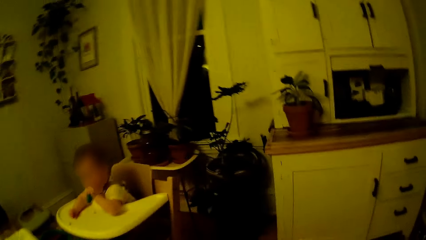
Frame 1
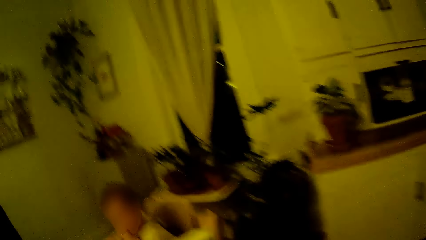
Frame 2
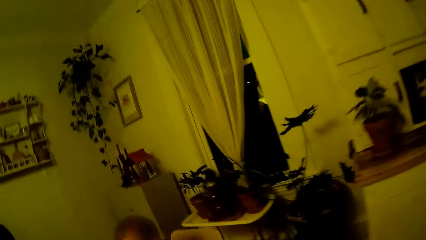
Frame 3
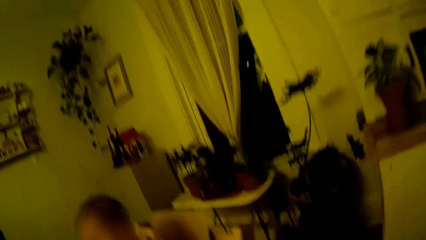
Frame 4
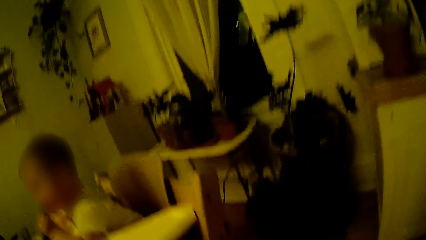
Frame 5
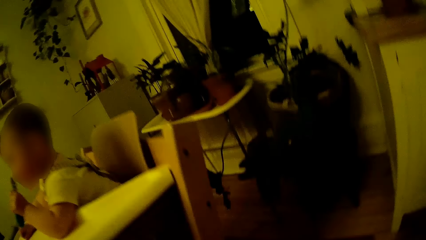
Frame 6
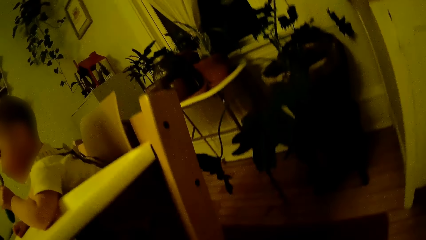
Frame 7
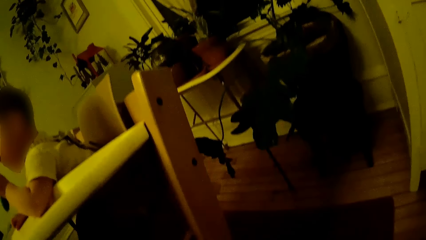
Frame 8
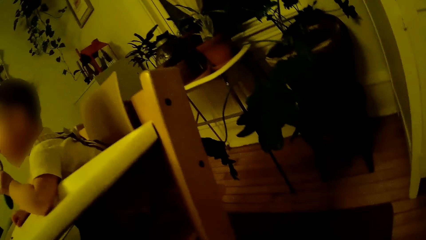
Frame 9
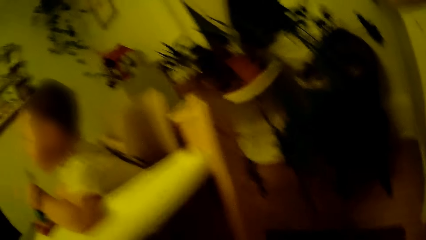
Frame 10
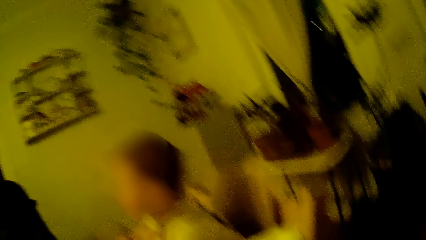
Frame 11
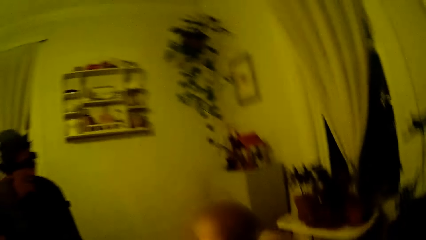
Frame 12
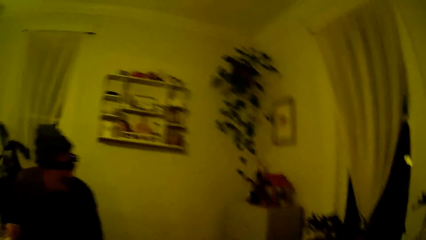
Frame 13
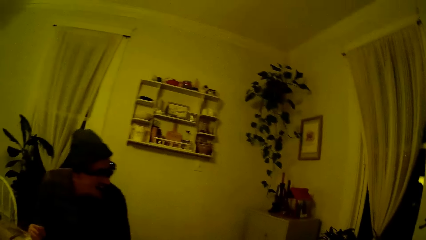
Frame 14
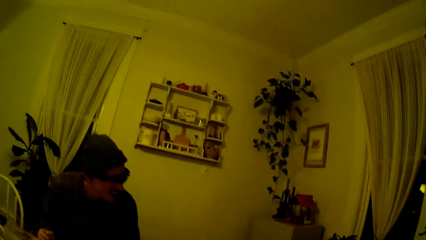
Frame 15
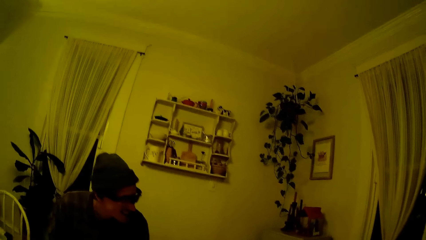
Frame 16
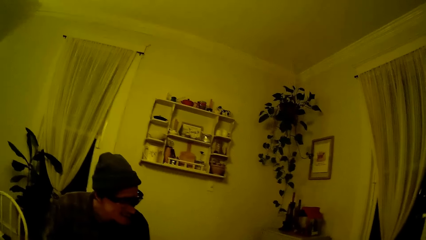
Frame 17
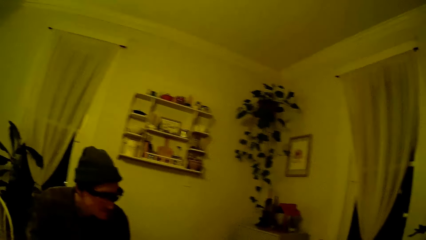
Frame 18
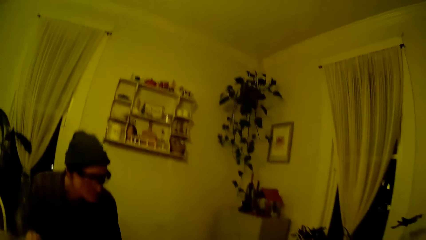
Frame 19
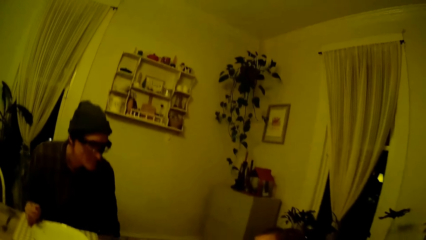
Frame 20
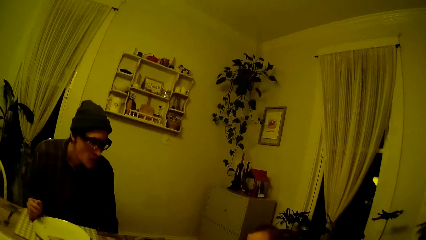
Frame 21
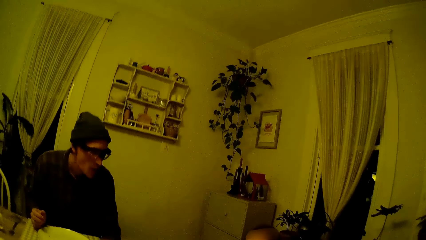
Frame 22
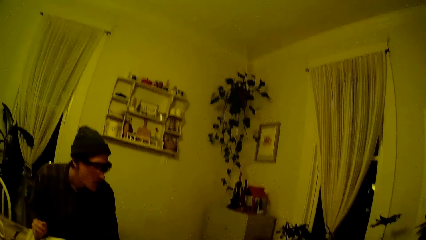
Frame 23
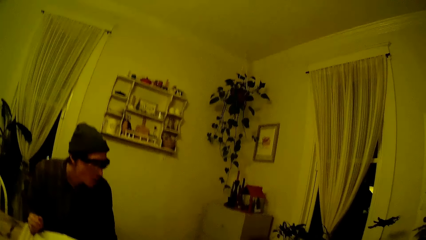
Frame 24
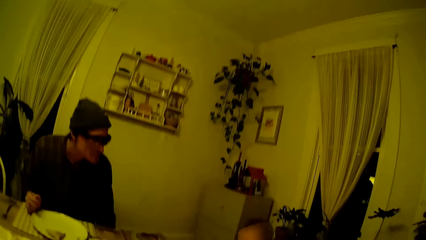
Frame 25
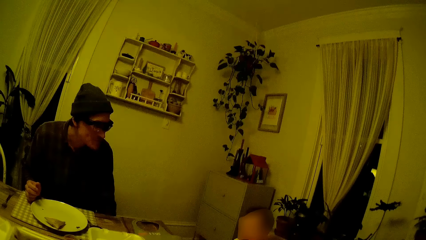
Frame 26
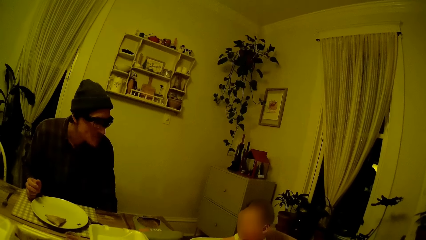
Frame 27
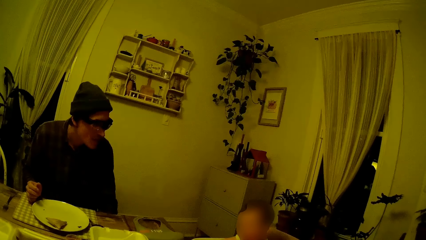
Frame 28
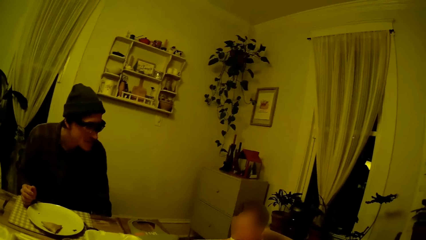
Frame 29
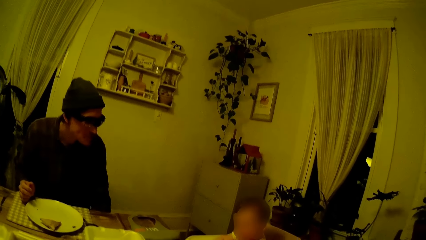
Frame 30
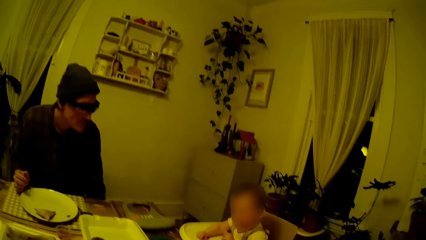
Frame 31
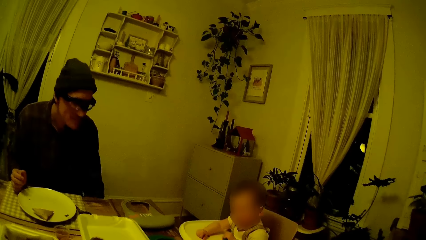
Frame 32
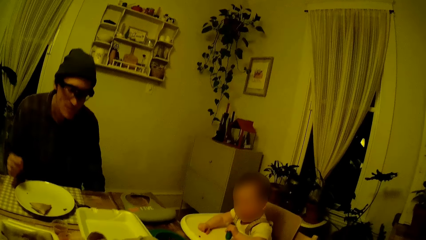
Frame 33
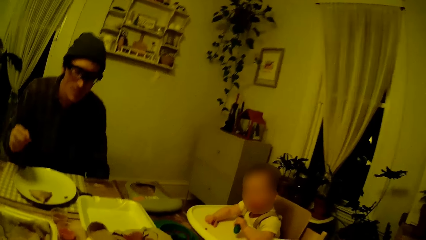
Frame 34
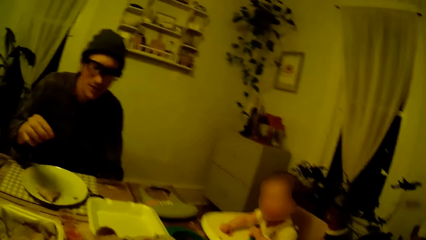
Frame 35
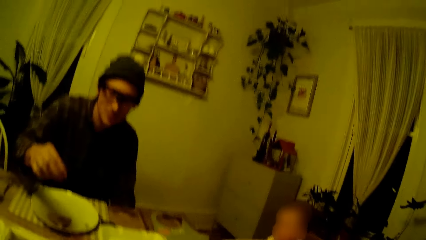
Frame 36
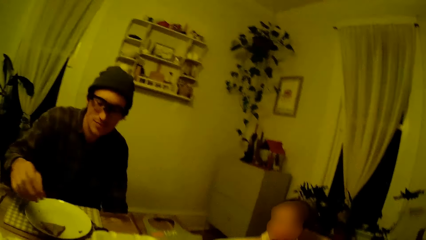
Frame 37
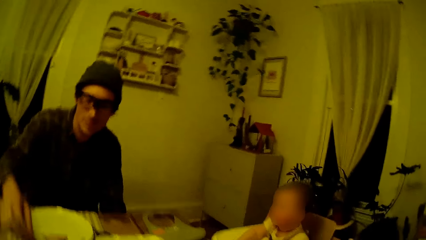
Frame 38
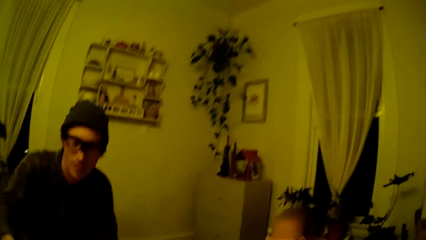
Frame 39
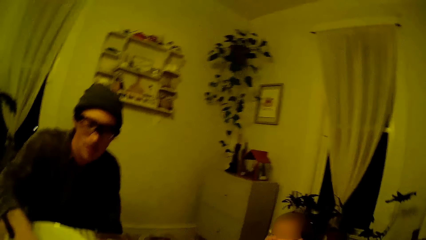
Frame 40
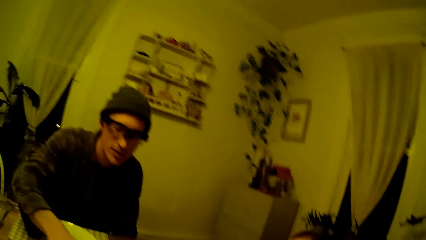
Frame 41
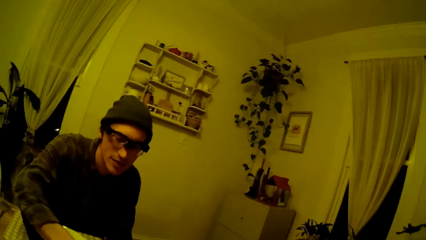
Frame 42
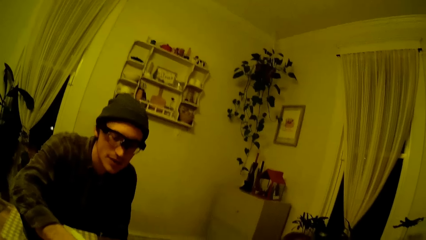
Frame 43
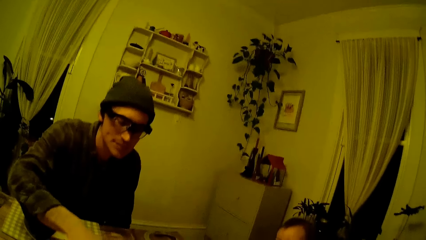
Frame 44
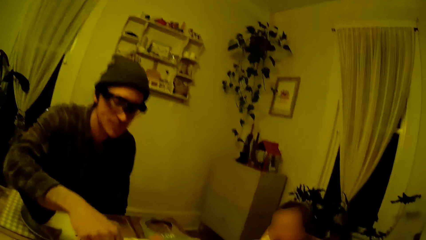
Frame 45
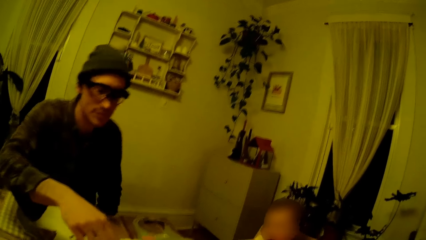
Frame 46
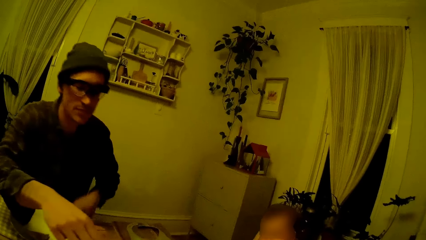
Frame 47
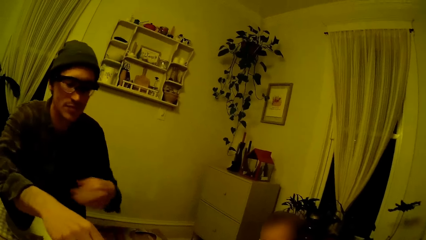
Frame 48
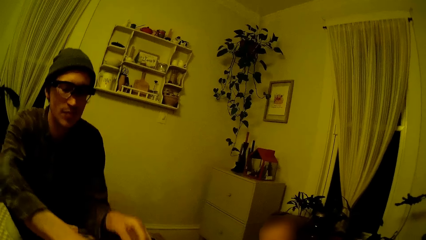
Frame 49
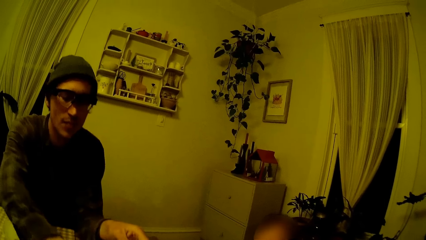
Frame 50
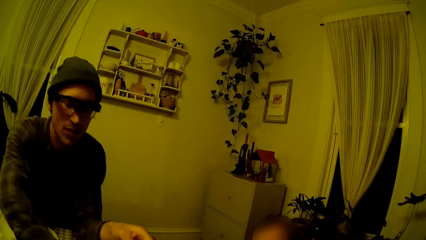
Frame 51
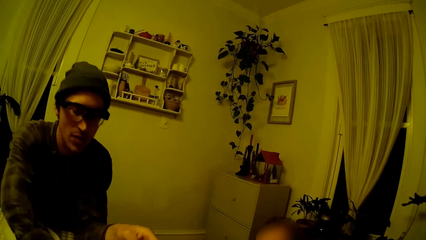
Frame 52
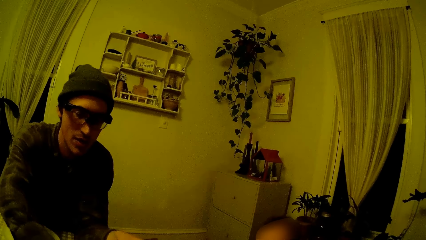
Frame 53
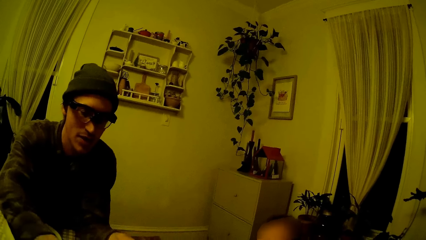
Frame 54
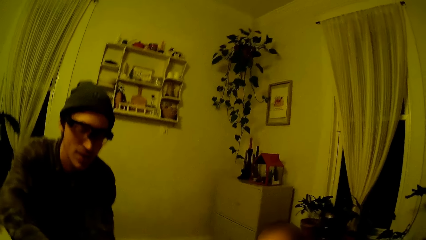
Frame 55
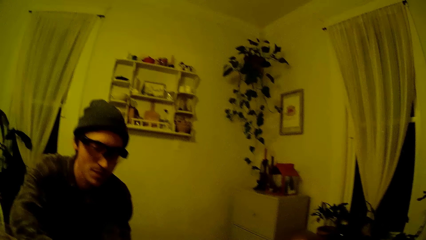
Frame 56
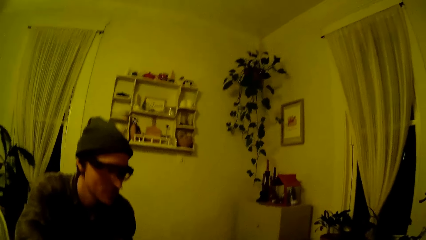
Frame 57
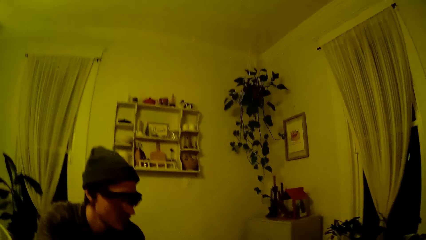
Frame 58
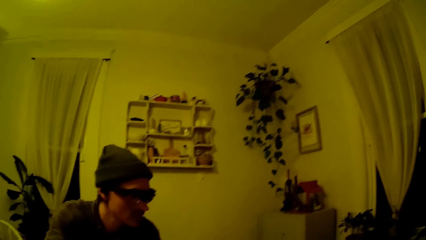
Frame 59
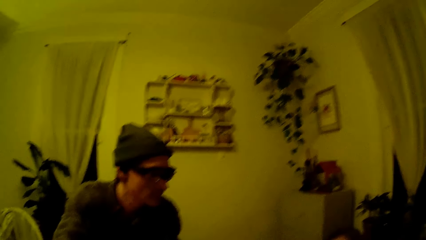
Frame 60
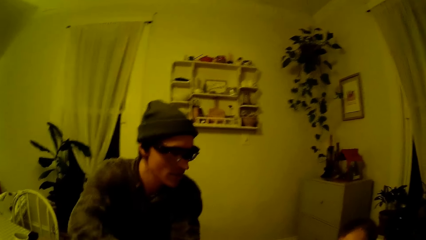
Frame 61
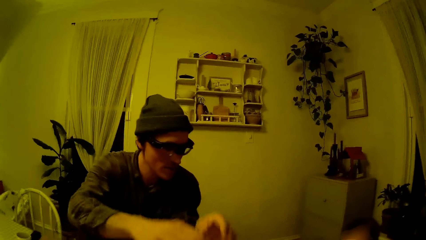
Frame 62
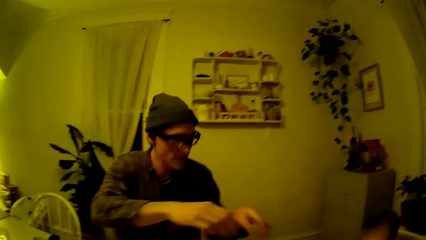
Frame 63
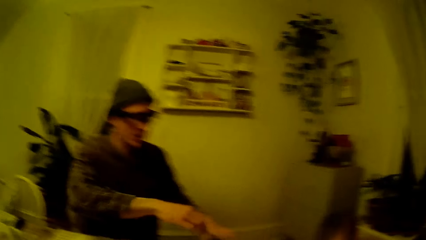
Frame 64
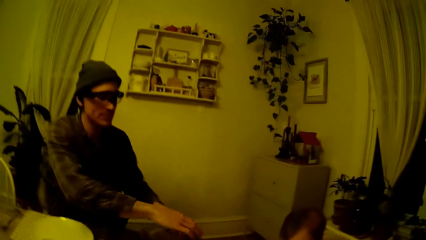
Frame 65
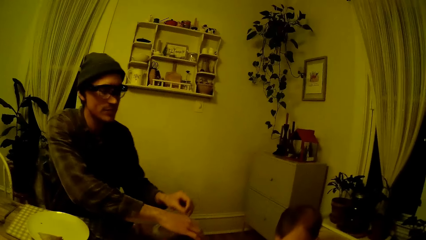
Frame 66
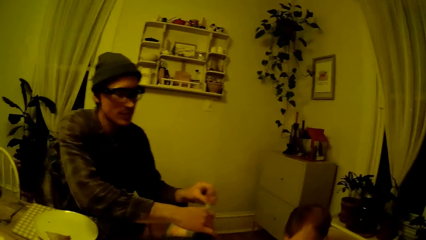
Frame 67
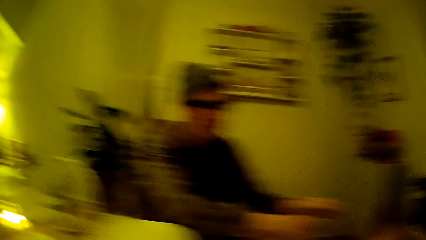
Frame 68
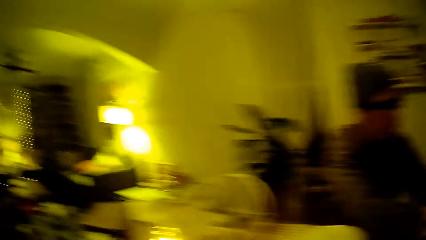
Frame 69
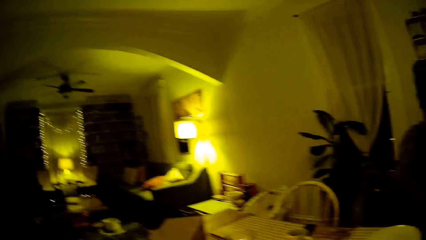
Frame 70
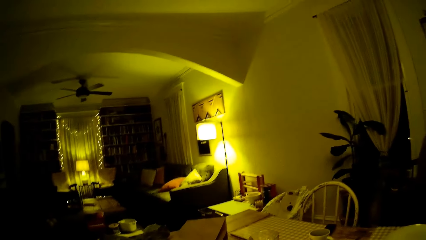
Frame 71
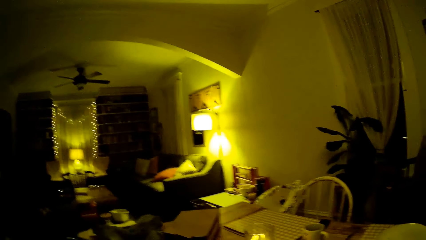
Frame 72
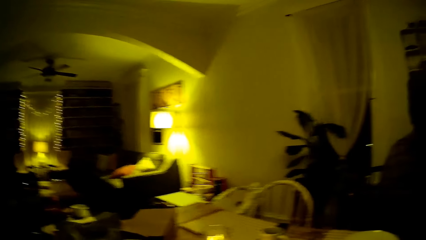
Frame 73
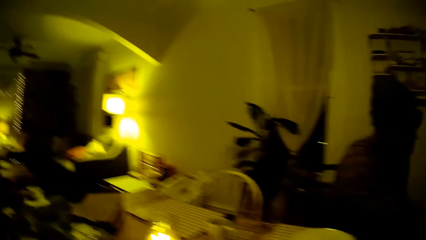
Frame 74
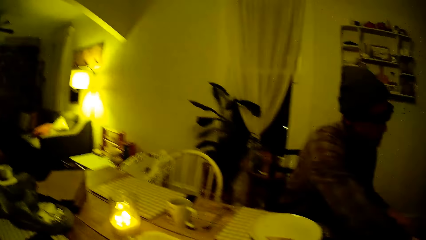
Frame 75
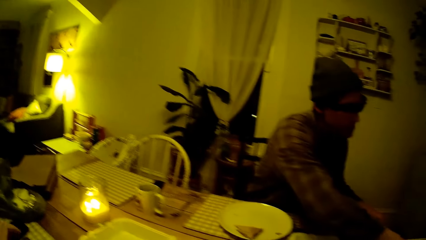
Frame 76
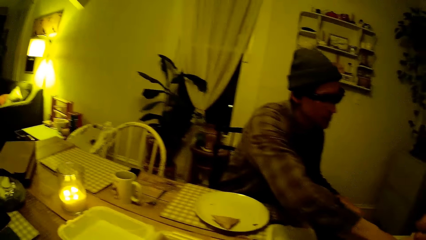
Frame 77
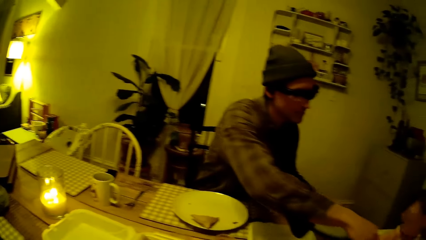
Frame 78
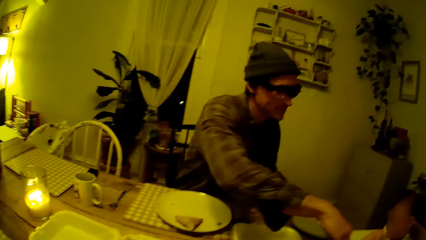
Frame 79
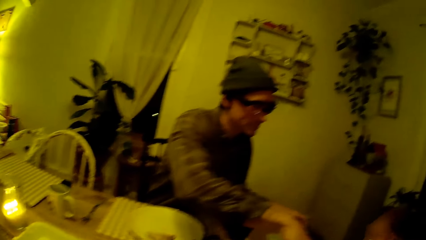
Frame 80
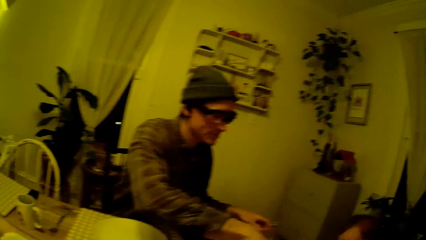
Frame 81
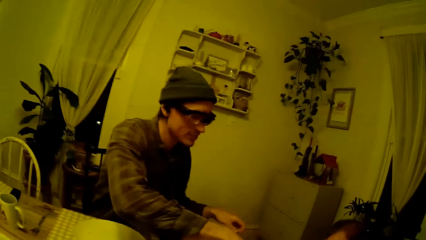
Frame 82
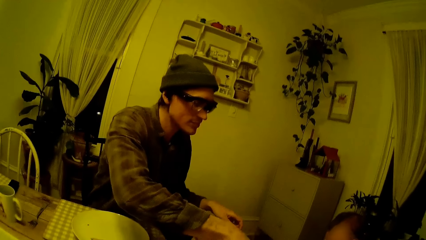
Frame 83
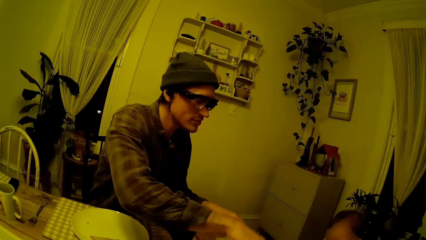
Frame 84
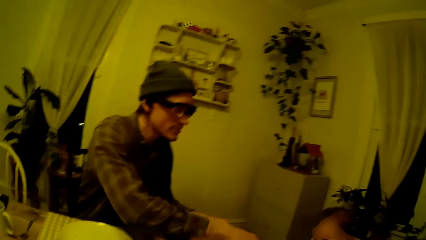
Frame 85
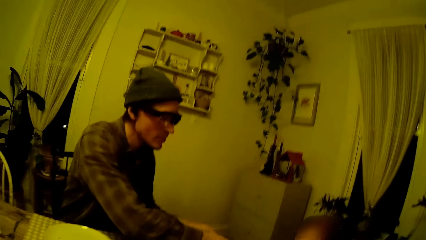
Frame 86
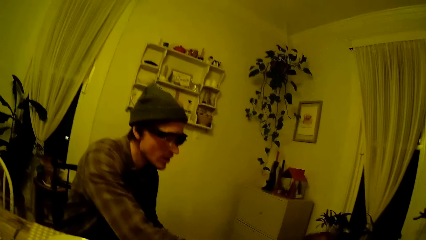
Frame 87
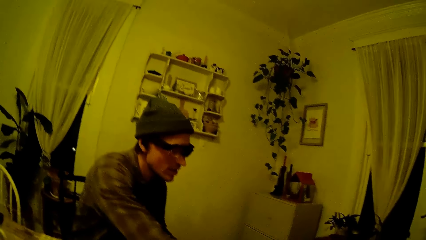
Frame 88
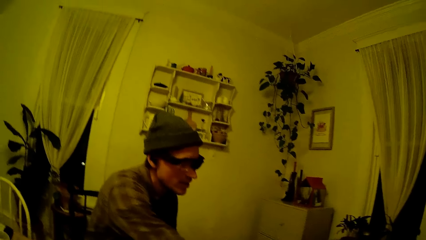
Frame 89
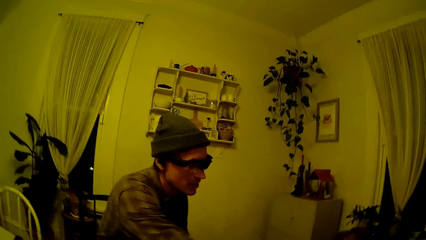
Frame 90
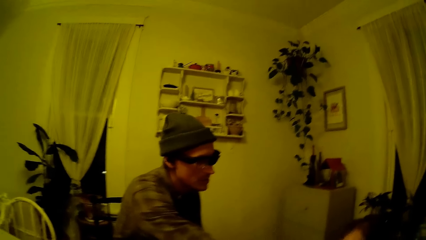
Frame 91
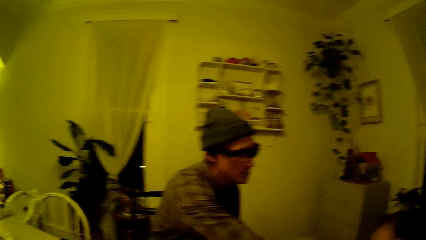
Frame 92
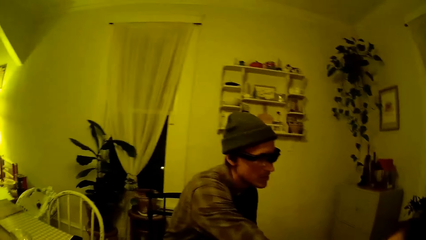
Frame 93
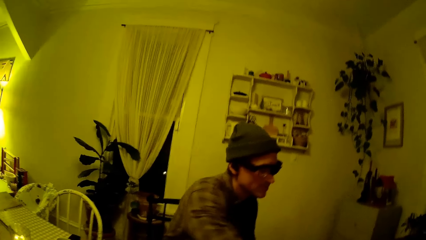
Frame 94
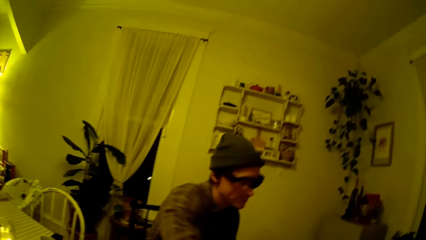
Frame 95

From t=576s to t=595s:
The camera wearer looks around. They pick up a cup from the floor. The man touches a plate on the dining table with both hands. The man picks up something. The man picks up a bib from the dining table. The man shifts a baby feeding chair. The man does something.
